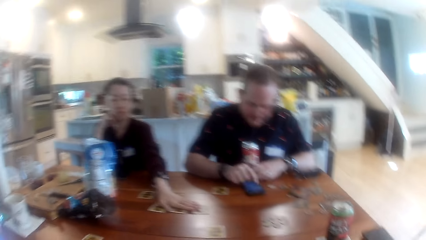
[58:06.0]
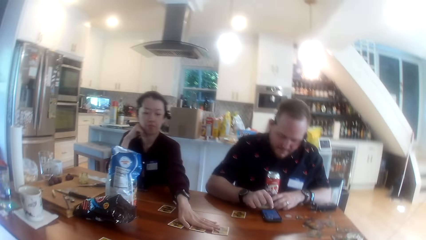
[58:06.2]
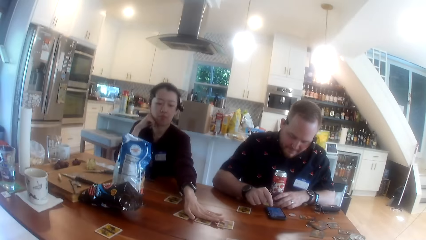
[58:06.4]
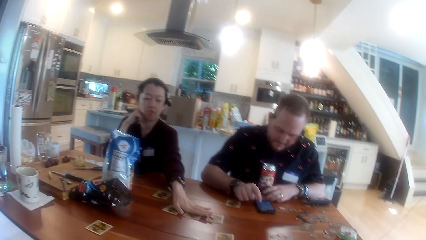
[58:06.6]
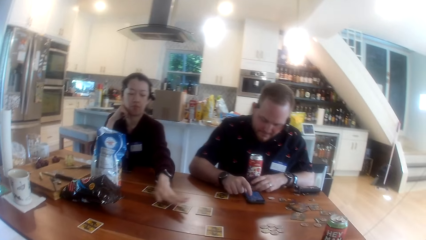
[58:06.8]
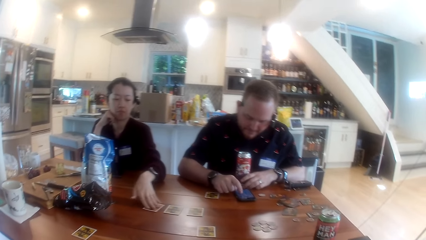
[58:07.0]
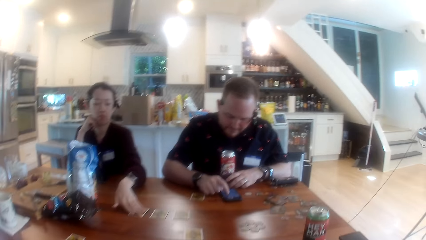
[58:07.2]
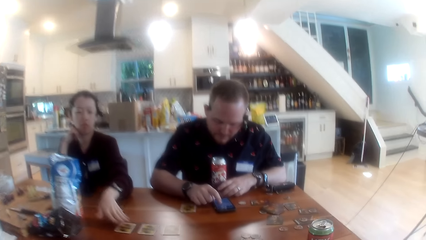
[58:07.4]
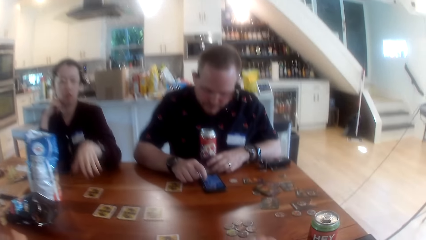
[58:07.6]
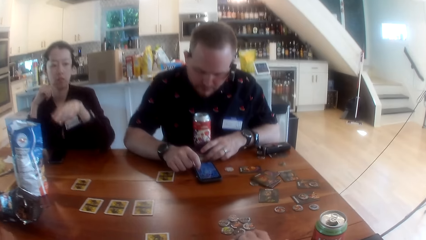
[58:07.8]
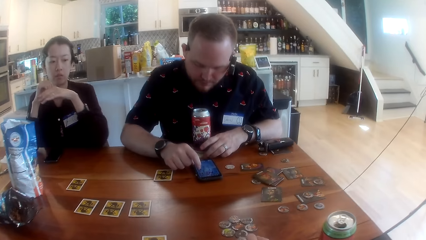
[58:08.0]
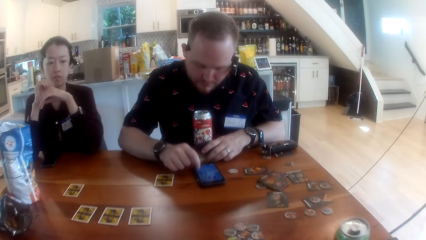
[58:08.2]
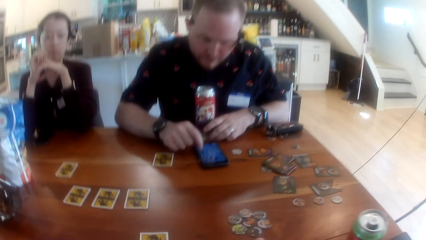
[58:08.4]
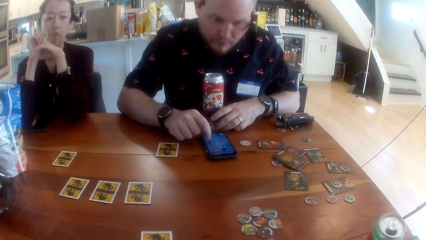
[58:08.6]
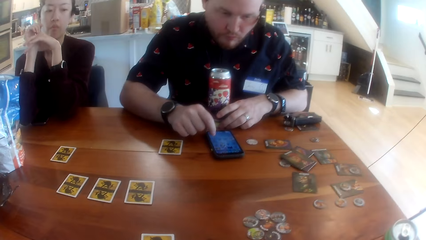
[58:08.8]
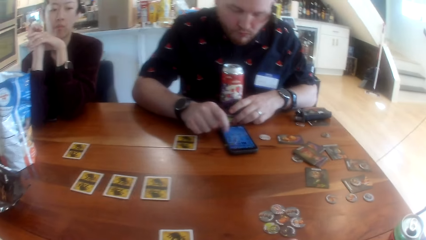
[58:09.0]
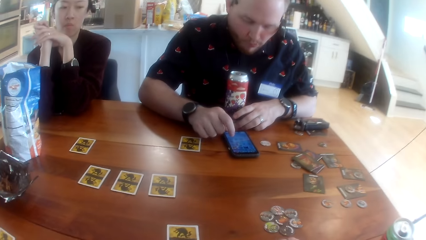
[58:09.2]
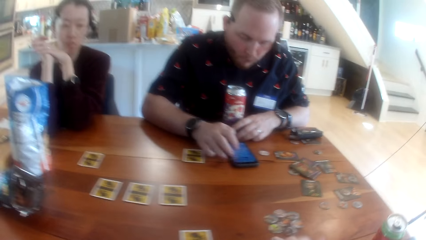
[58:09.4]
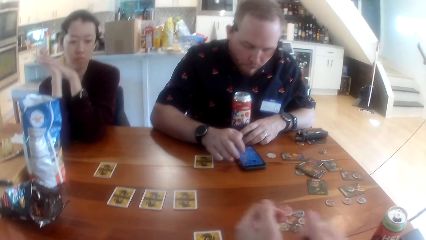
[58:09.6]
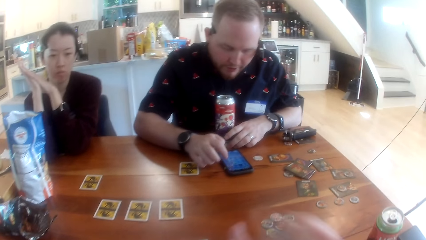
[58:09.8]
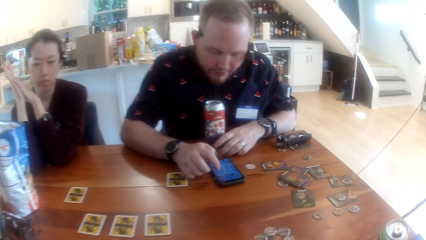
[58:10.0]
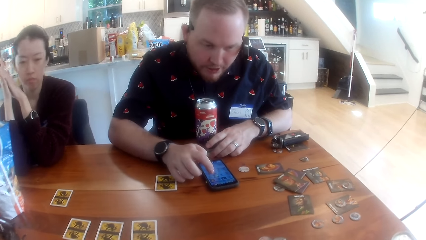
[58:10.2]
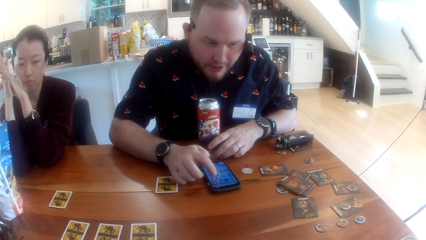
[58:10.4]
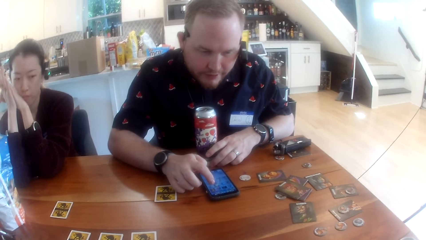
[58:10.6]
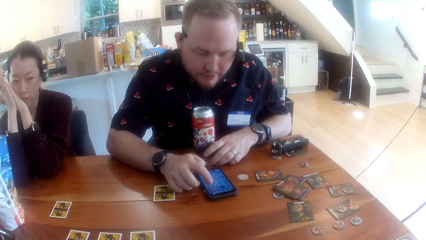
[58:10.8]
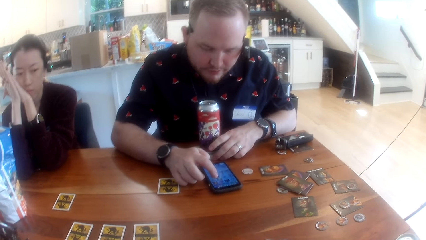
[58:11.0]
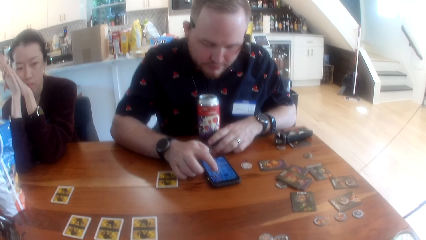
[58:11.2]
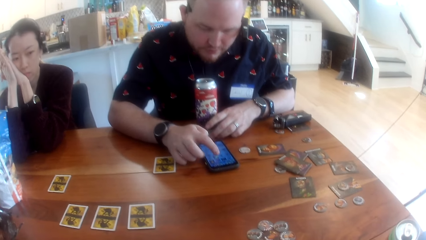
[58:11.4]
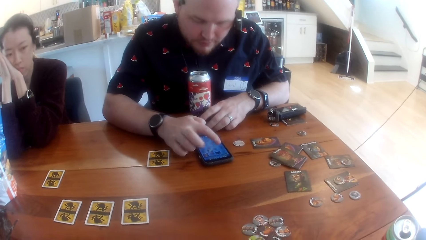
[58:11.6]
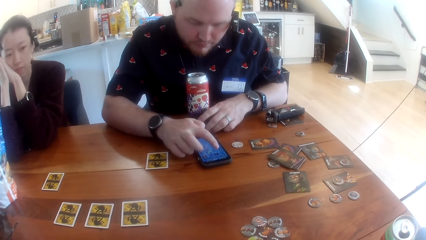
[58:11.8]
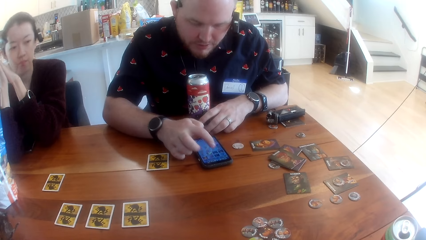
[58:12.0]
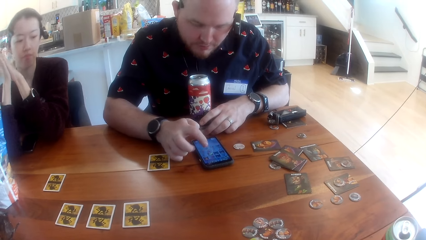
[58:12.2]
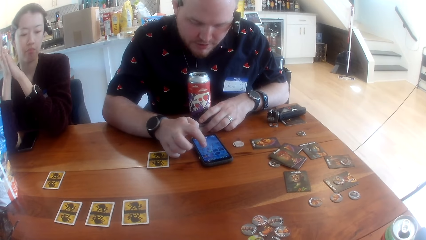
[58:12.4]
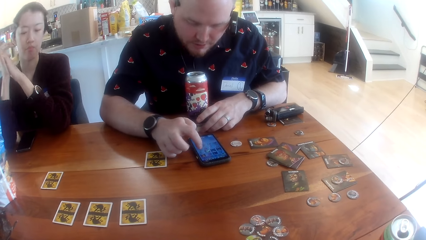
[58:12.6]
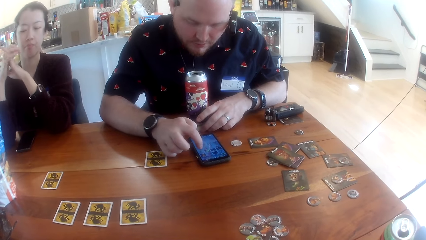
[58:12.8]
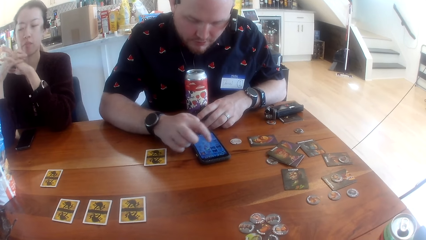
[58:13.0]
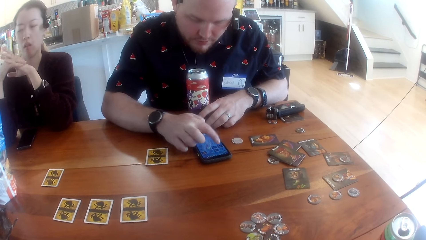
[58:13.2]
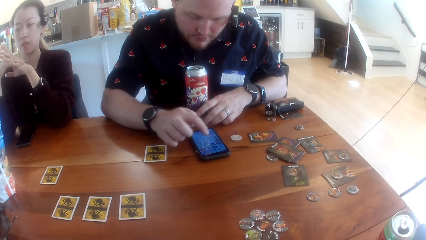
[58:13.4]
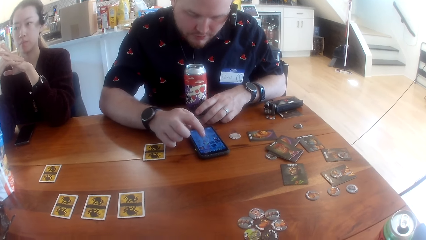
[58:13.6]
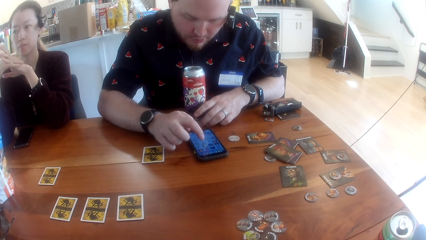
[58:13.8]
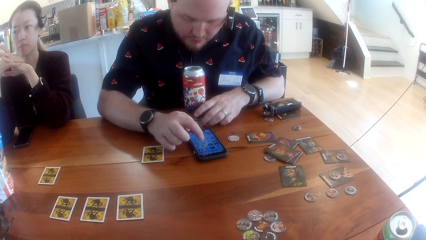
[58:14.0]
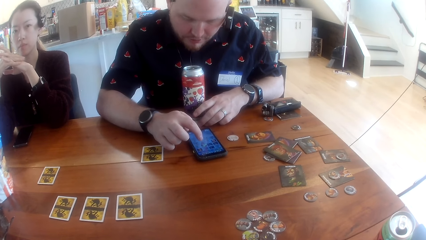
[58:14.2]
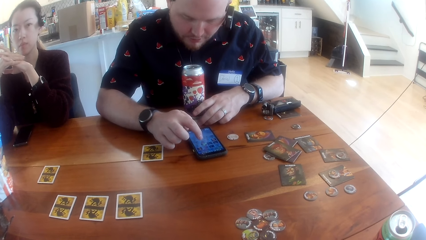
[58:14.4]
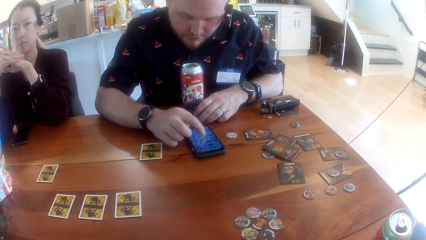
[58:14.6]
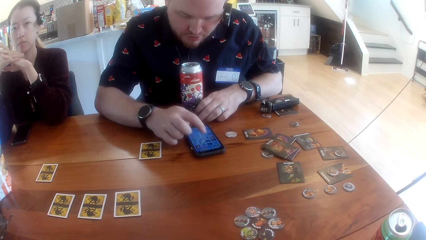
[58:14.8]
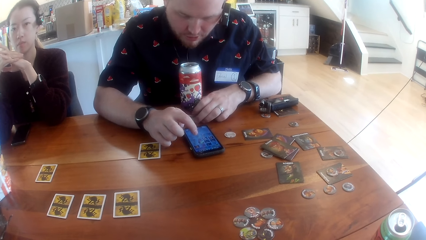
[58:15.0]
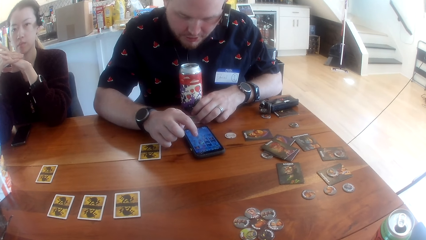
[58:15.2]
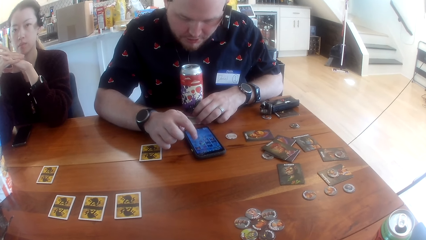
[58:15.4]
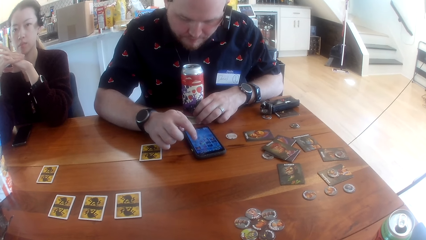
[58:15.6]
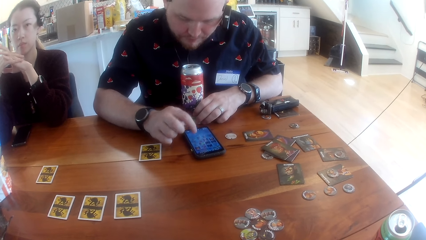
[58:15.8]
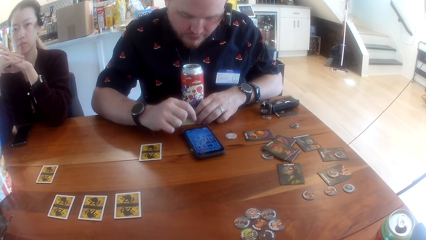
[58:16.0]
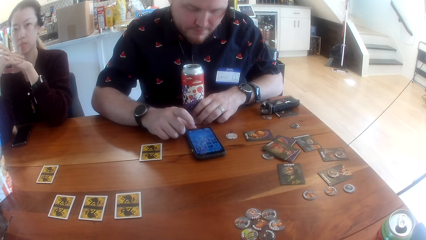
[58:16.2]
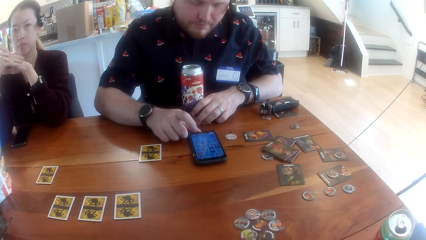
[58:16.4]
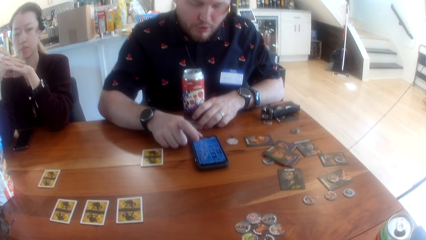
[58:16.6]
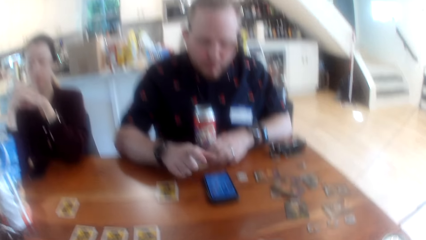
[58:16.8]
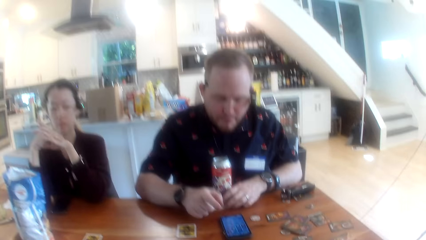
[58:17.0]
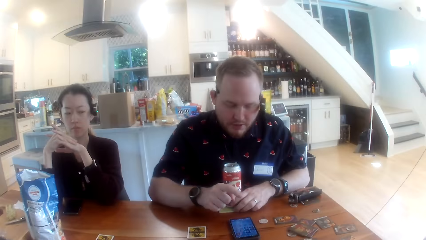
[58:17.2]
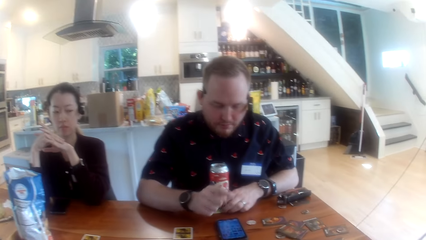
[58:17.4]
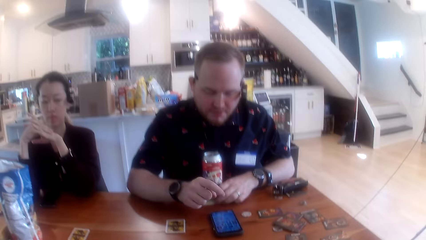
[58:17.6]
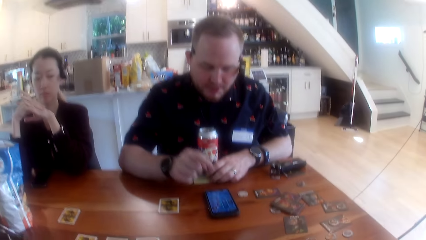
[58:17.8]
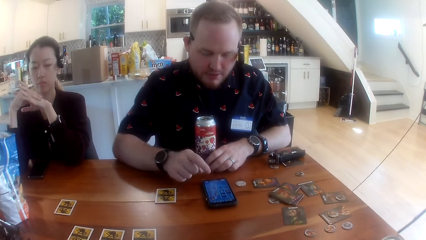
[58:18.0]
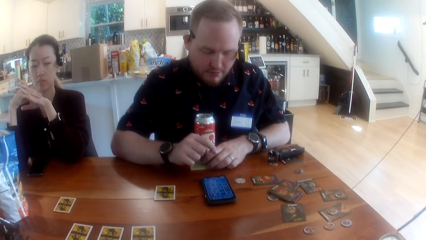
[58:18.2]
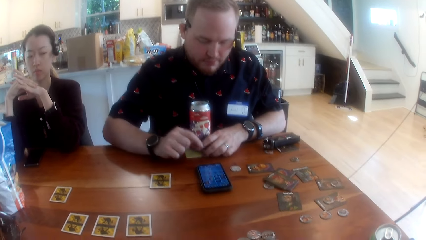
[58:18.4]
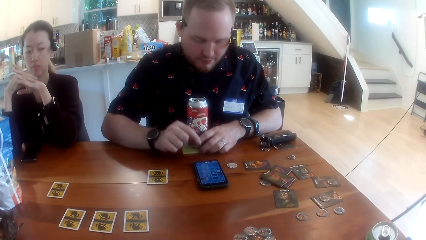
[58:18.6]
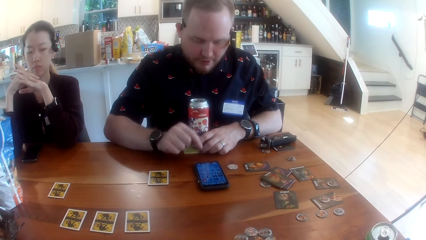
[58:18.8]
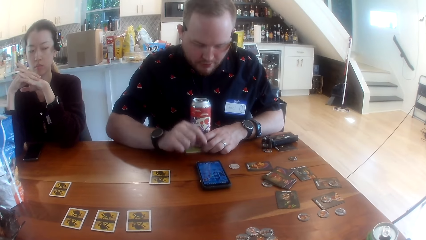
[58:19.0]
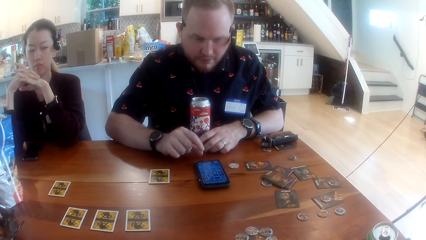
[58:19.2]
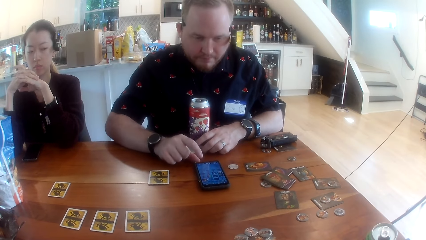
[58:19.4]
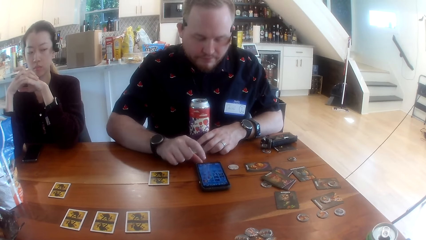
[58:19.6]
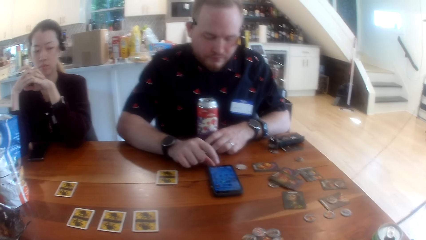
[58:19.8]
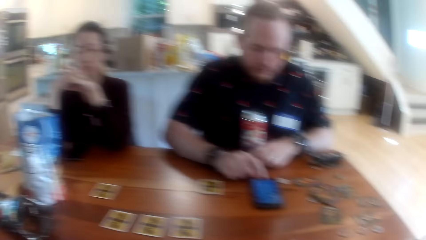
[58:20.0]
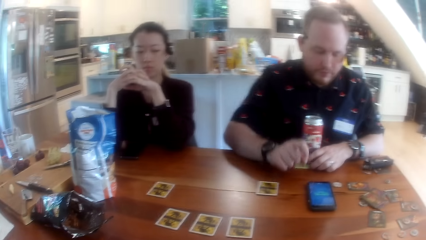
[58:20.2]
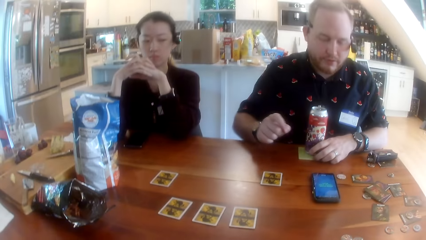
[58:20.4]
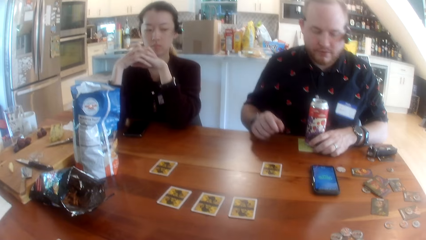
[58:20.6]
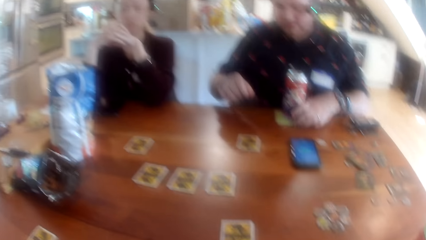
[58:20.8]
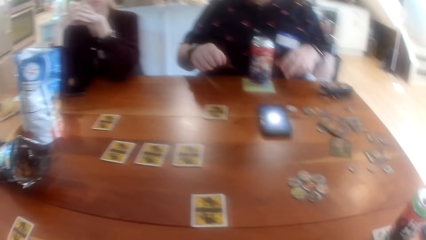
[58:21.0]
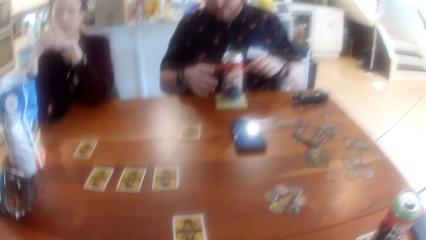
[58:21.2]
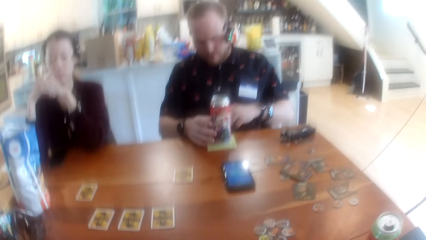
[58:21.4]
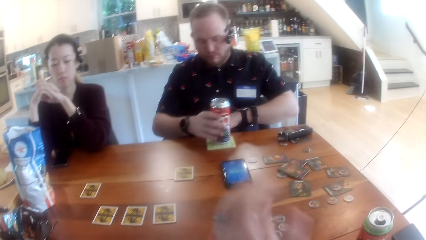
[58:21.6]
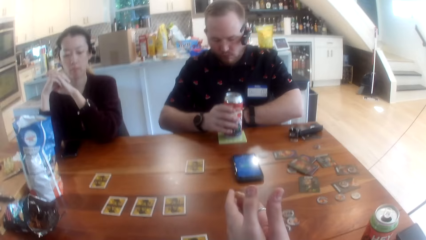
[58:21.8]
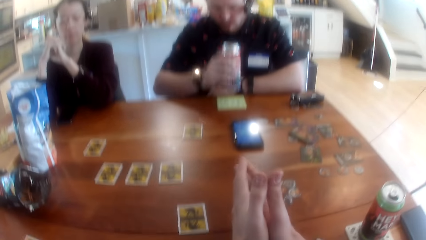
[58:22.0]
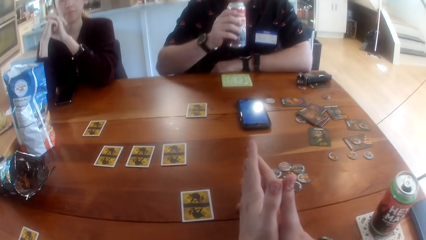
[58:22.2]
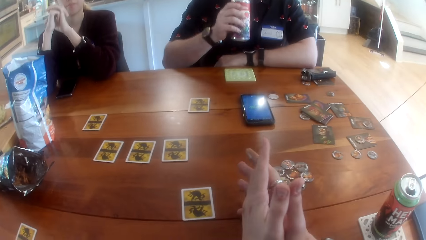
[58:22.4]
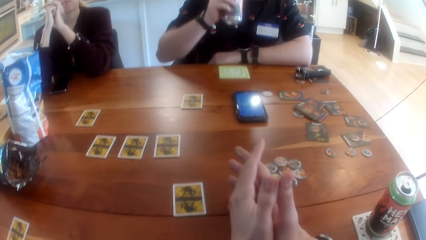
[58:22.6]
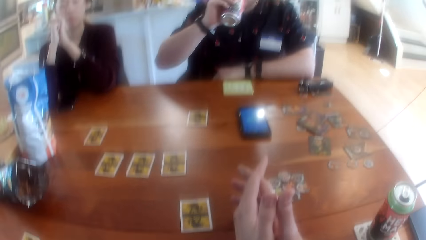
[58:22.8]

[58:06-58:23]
The woman shifts cards on the table with her right hand. The man operates the phone on the table with his right hand. The man nudges the phone with his right hand. He nudges the phone again. The man takes the canned drink on the table with his right hand.
